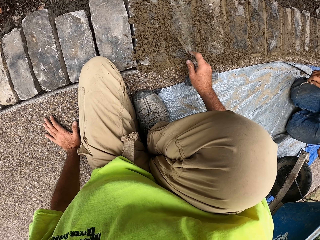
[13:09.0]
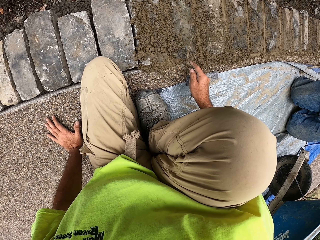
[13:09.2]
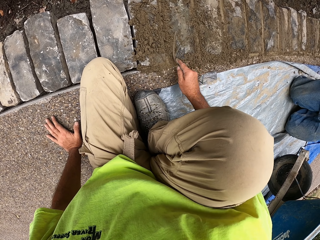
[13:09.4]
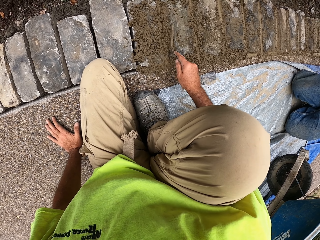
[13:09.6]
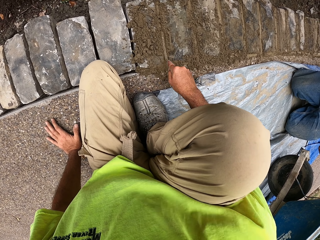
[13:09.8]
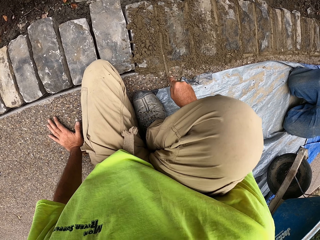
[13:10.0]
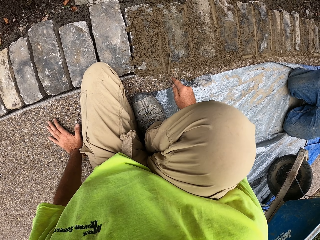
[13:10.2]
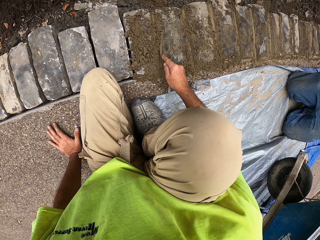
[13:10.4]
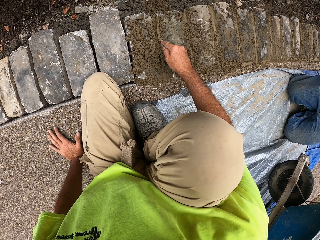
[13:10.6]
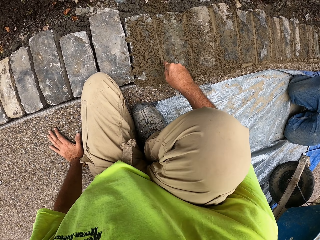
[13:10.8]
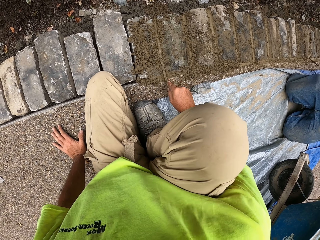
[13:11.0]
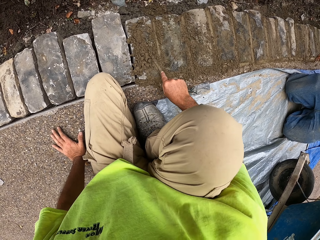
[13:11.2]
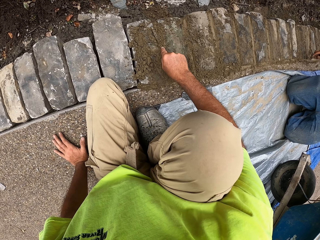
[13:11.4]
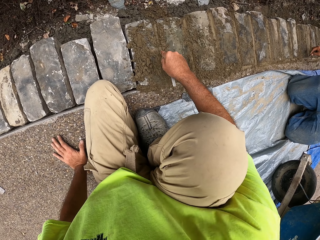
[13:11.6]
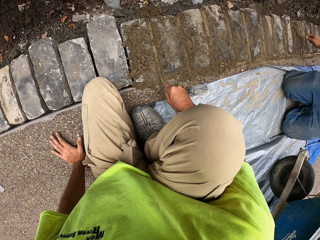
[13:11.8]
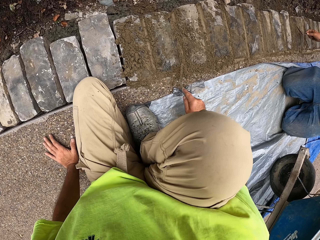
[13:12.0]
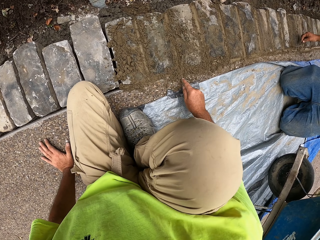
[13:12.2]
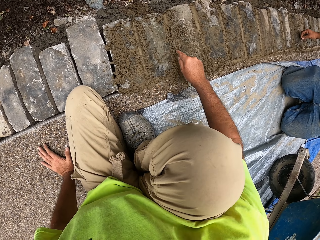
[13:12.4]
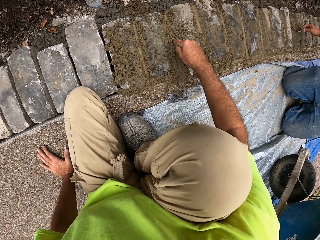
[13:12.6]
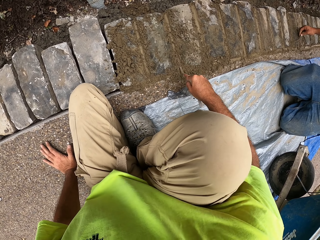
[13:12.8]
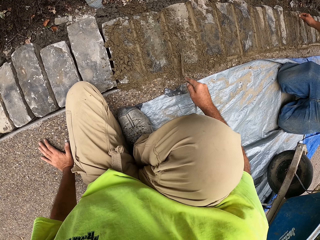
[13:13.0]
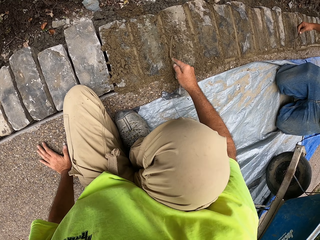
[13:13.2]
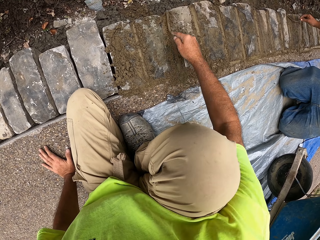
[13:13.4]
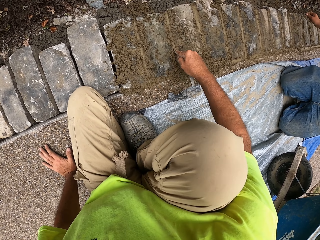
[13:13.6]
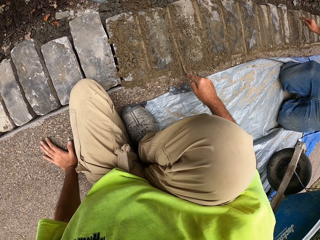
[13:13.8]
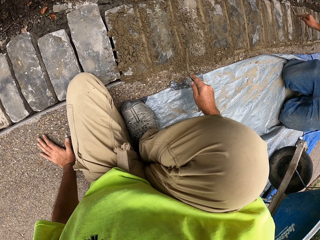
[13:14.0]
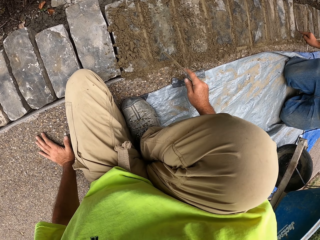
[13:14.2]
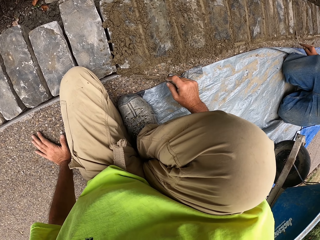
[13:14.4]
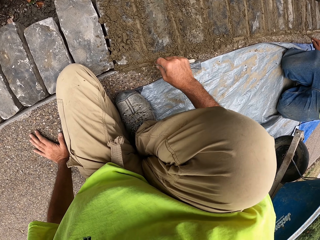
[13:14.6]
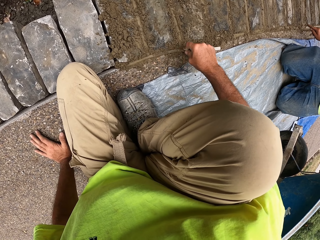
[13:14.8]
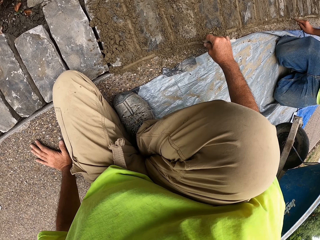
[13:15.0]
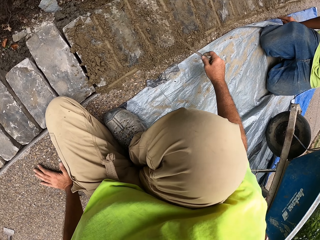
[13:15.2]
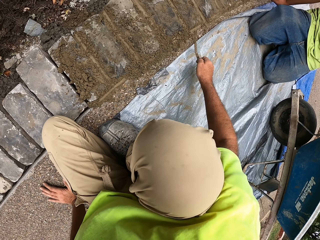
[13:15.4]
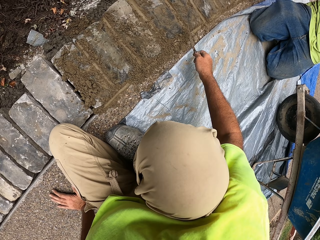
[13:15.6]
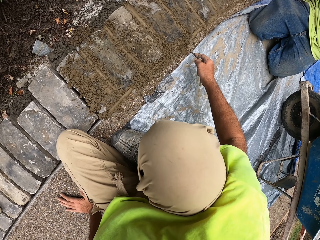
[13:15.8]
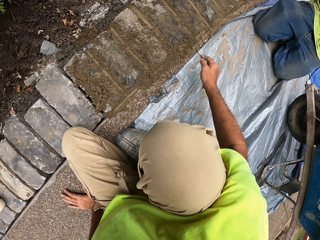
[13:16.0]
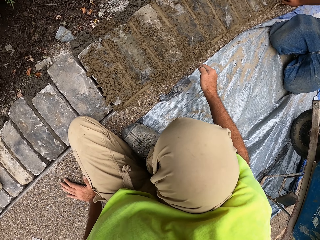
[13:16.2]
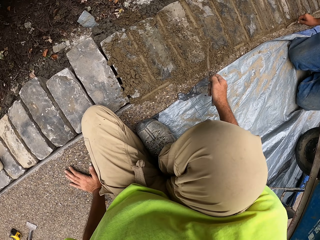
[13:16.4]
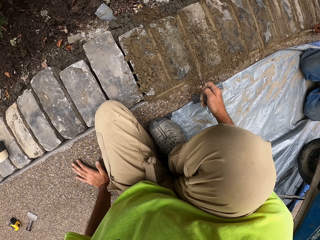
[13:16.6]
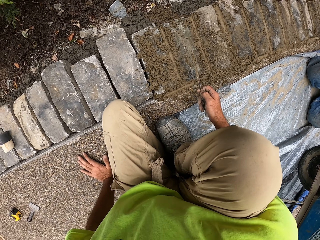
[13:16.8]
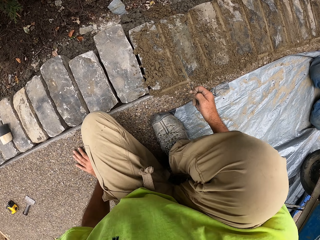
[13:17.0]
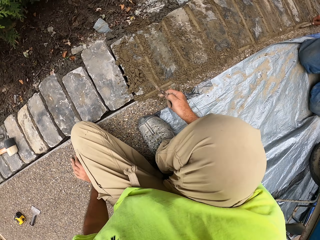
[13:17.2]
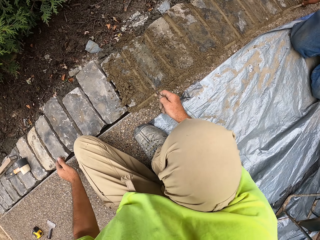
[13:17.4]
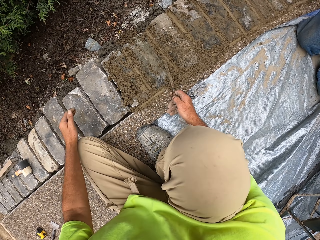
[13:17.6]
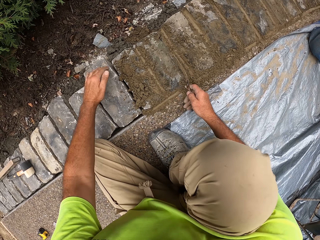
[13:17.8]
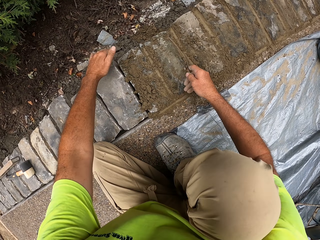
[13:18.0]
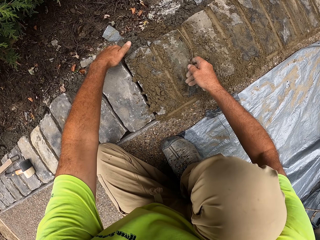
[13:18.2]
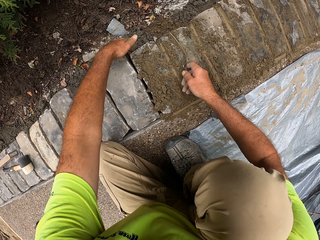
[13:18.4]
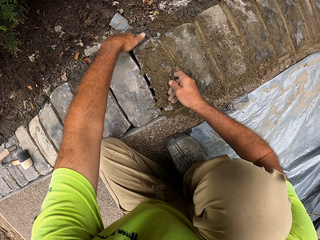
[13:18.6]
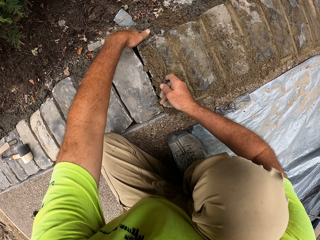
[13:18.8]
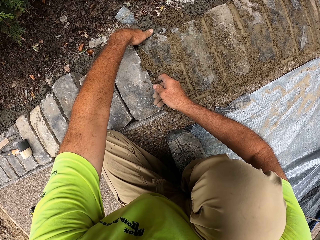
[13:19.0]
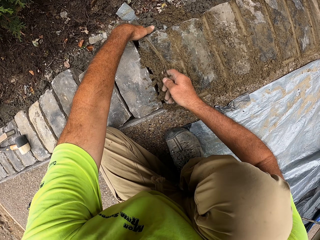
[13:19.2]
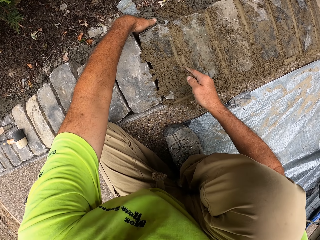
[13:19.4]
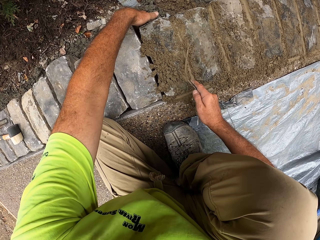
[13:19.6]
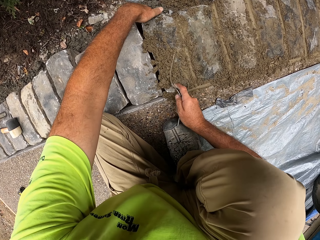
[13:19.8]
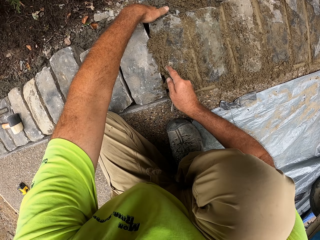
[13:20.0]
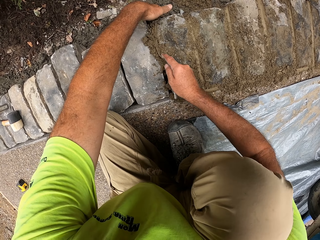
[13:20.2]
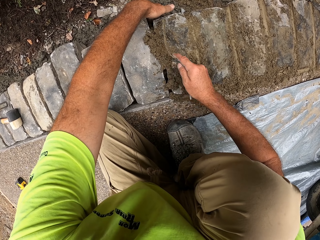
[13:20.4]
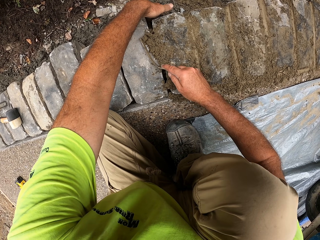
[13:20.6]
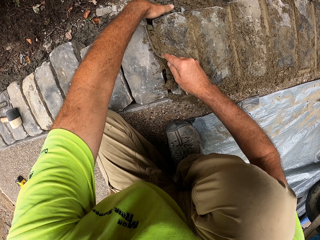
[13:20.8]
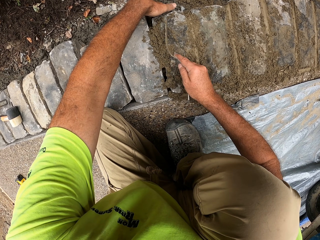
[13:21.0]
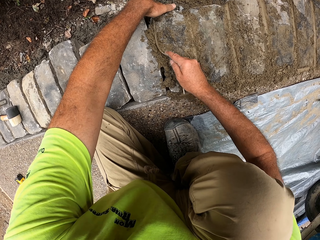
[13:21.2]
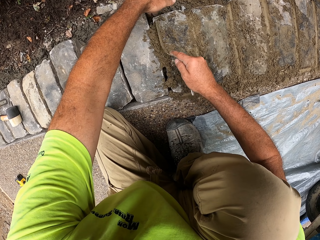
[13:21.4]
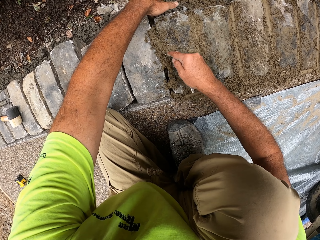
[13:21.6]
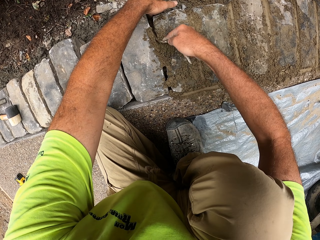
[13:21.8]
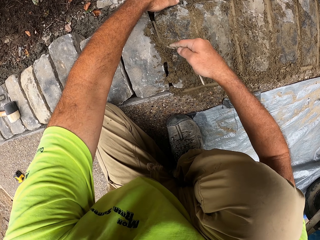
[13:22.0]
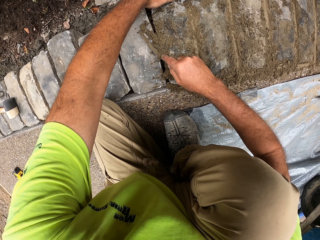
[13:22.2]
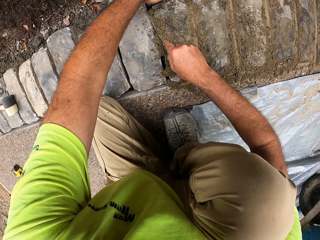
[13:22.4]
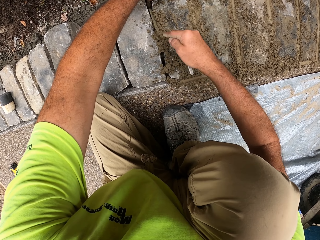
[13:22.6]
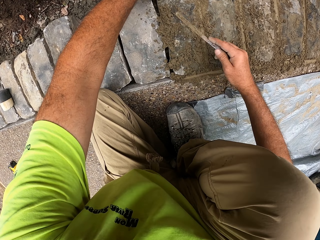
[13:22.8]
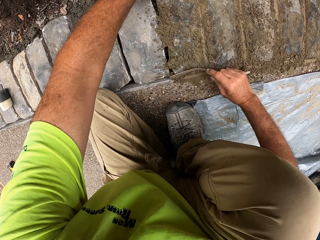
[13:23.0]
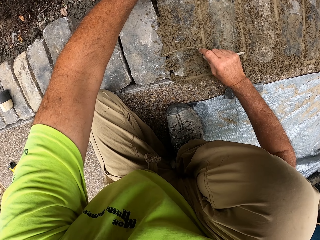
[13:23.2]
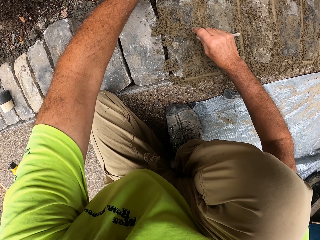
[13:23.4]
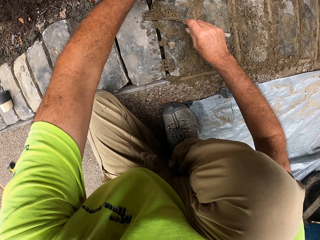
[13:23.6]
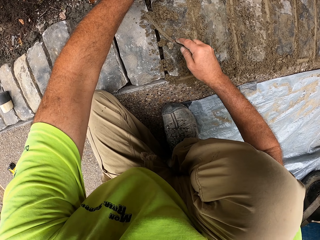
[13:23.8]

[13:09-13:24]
The camera wearer holds the brick. They push and press the concrete in the space with a trowel.

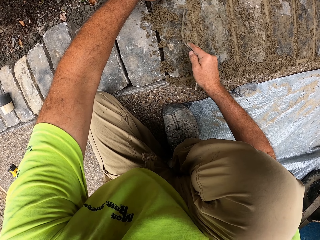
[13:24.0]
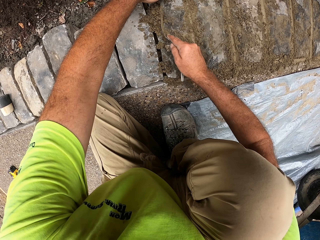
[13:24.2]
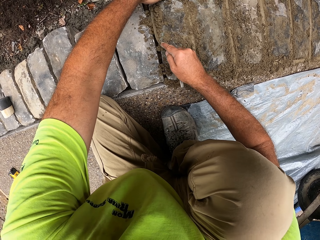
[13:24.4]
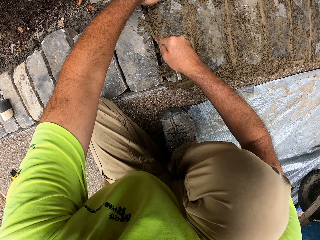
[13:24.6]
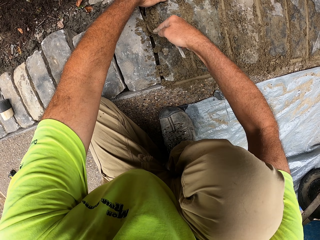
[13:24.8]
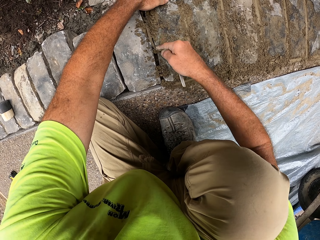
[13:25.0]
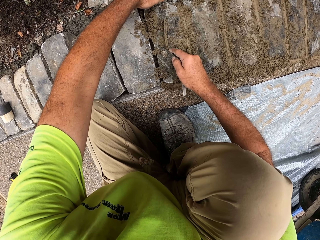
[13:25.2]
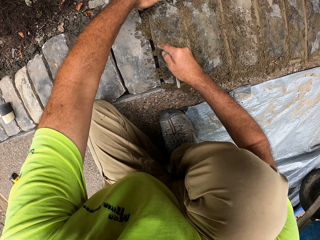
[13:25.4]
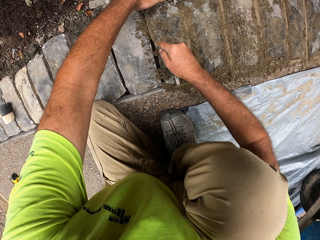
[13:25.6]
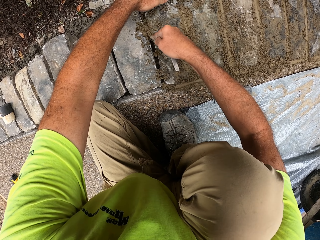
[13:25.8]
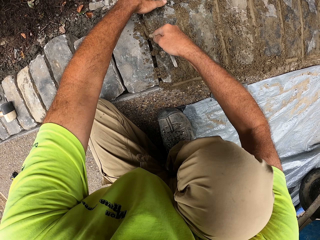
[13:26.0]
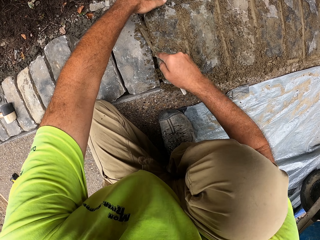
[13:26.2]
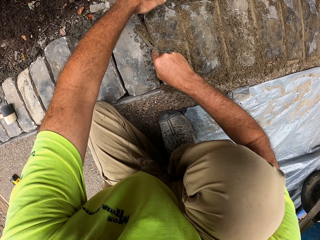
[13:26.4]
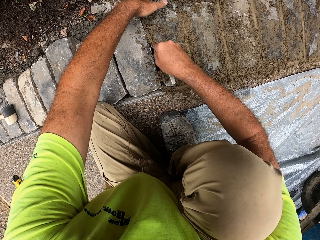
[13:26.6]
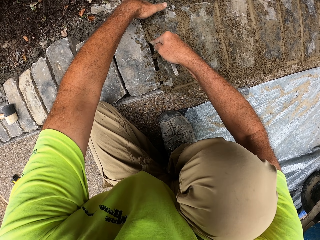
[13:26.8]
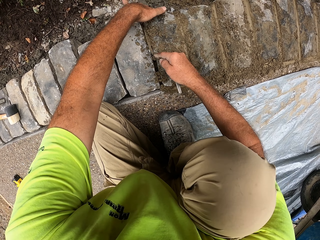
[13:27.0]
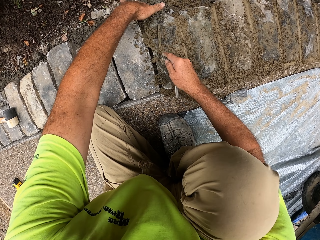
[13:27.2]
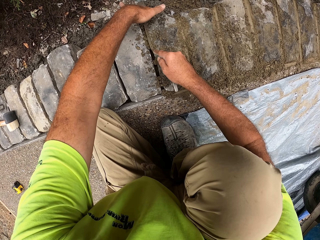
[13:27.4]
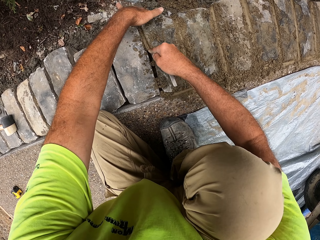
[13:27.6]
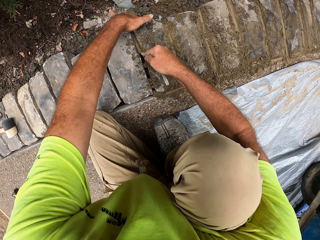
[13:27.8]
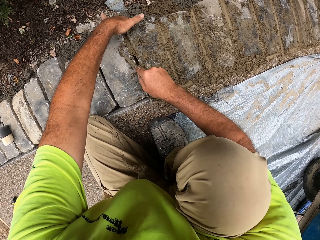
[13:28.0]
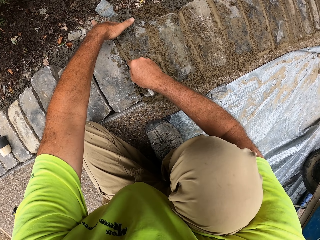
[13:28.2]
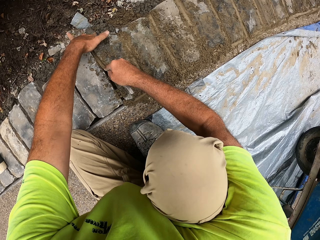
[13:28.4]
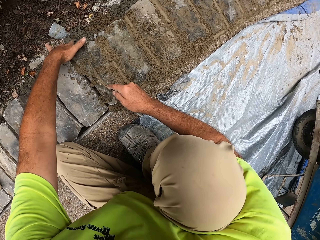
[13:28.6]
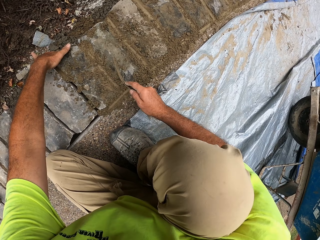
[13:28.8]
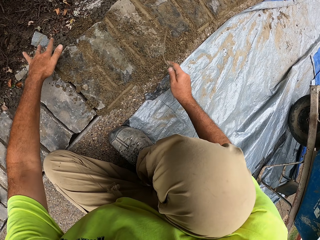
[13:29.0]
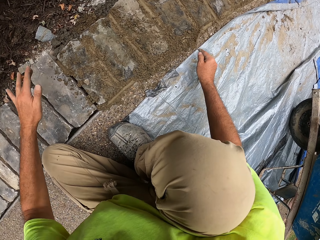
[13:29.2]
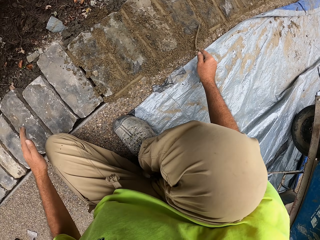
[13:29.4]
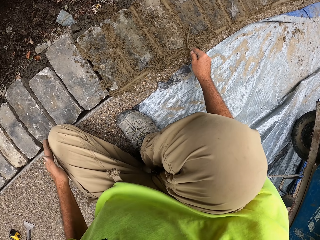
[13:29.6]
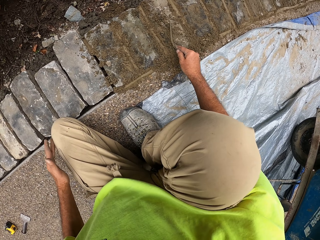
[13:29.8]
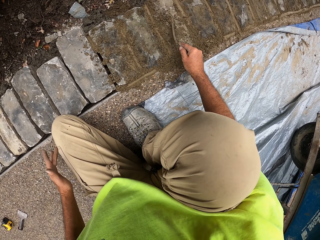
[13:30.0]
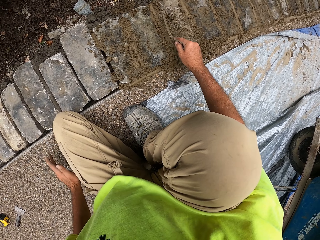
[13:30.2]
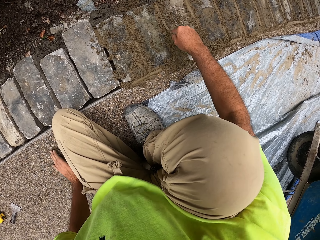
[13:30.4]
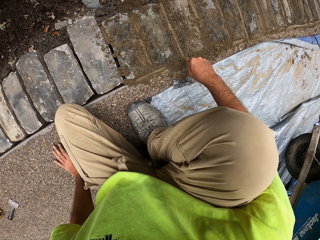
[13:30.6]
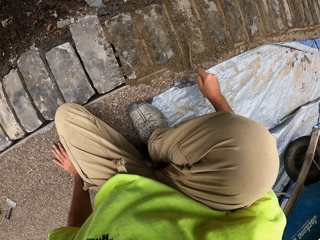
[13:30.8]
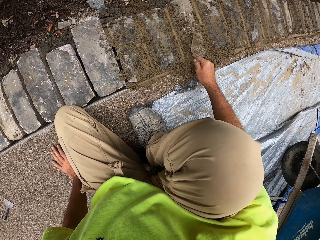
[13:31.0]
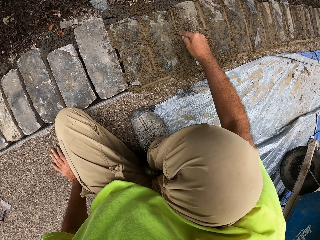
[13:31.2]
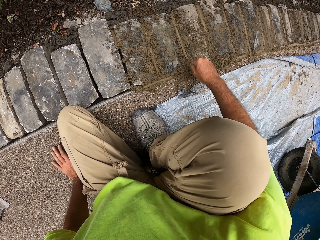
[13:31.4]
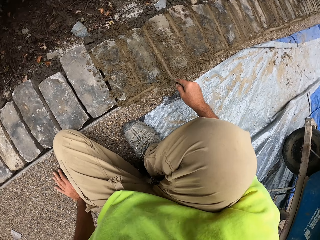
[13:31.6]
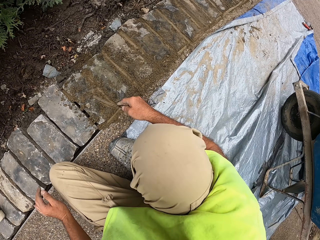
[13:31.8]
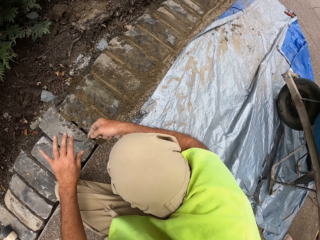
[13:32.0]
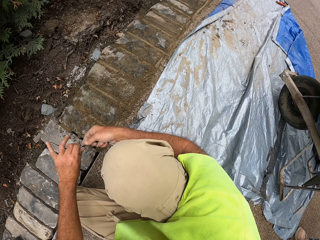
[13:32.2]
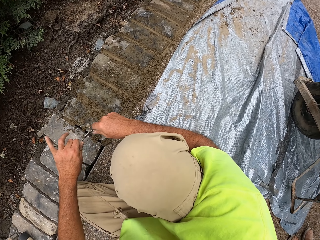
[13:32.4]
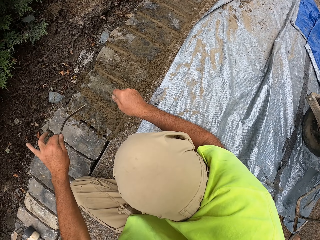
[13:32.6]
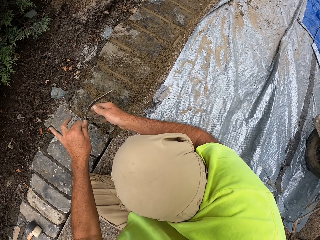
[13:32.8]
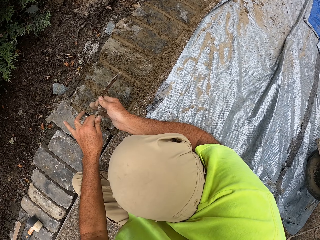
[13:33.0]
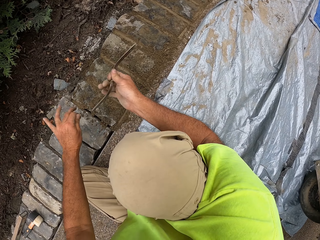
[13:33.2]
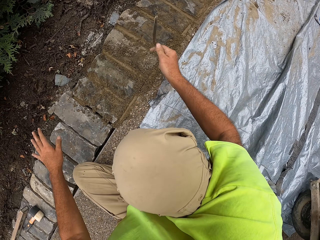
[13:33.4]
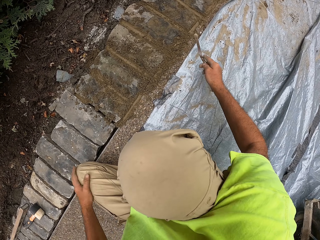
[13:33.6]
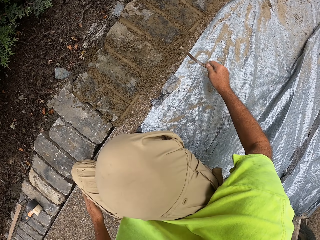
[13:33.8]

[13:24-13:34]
The camera wearer pushes and presses the concrete in the space with a trowel. They rub the trowel with a hand.
